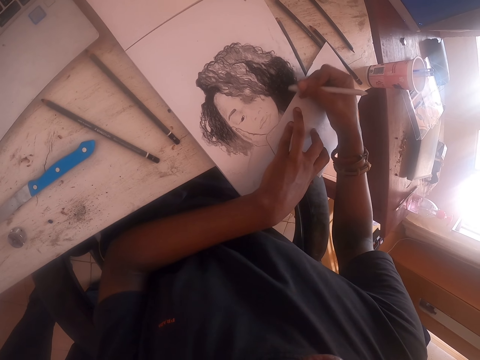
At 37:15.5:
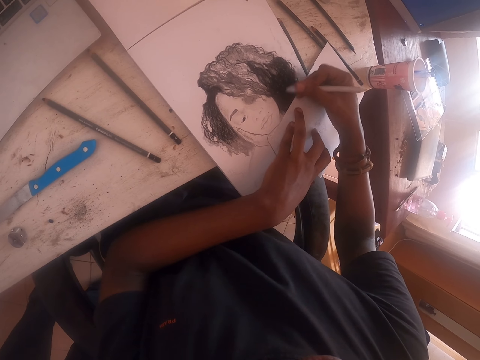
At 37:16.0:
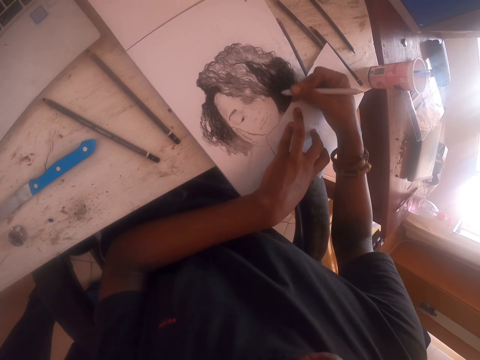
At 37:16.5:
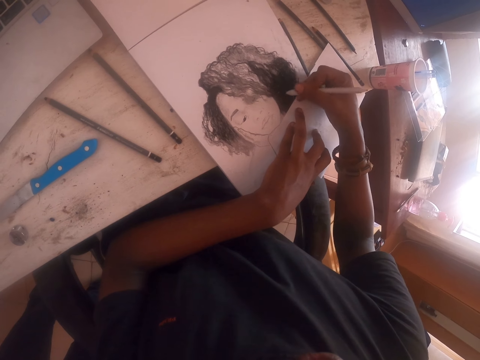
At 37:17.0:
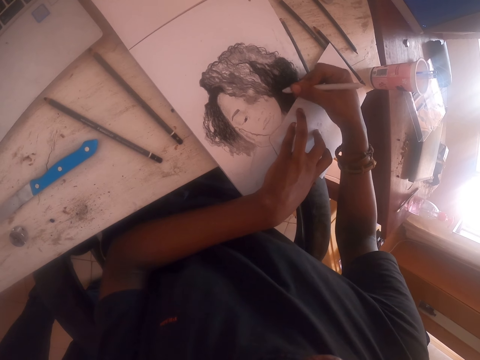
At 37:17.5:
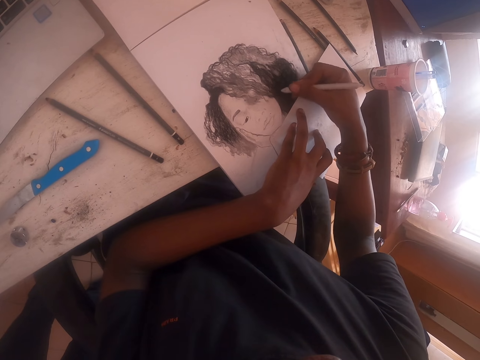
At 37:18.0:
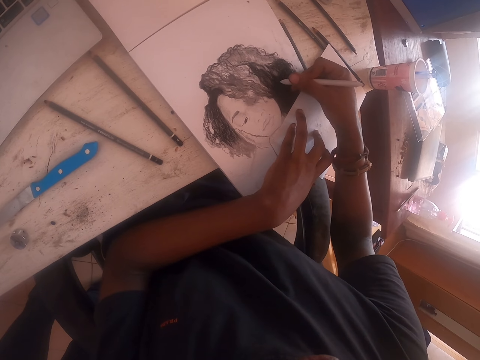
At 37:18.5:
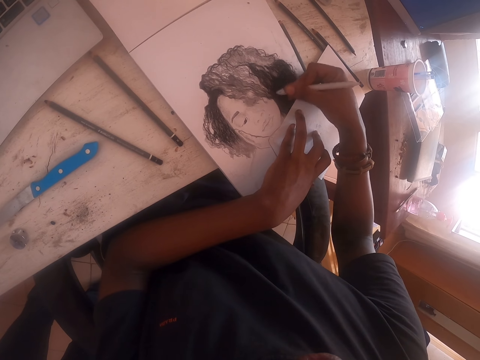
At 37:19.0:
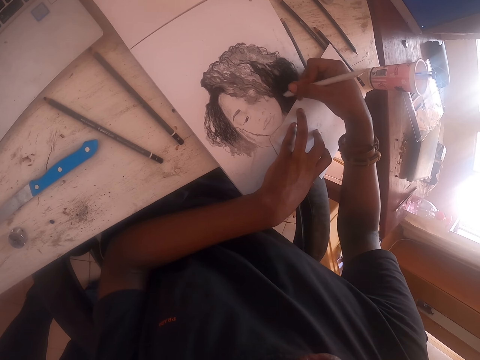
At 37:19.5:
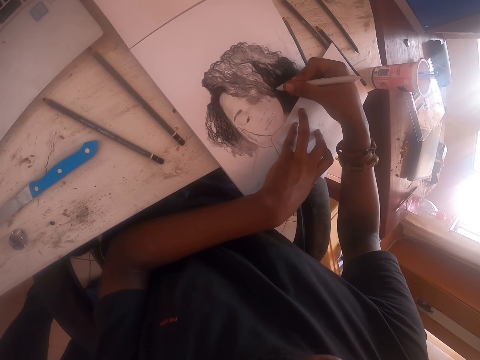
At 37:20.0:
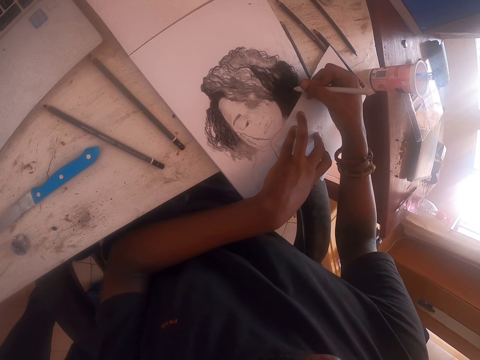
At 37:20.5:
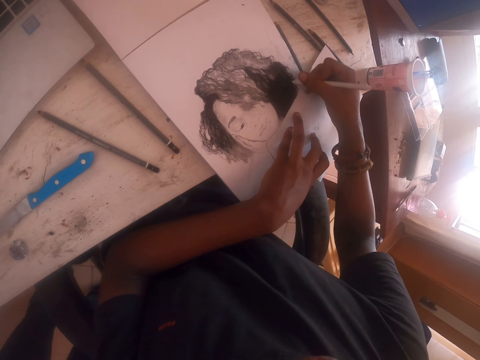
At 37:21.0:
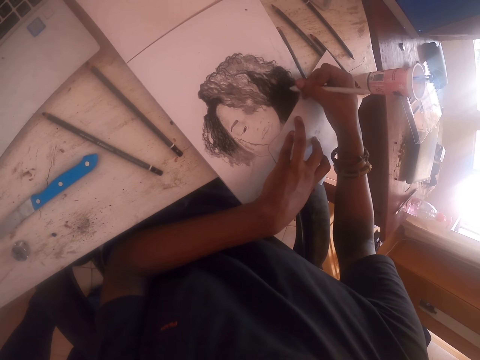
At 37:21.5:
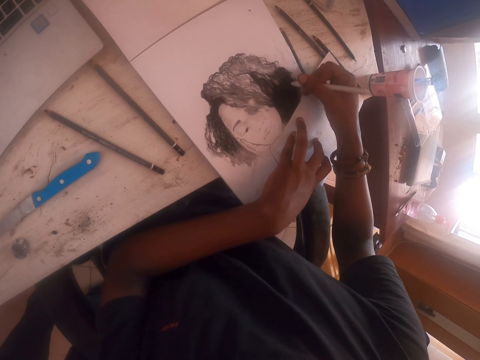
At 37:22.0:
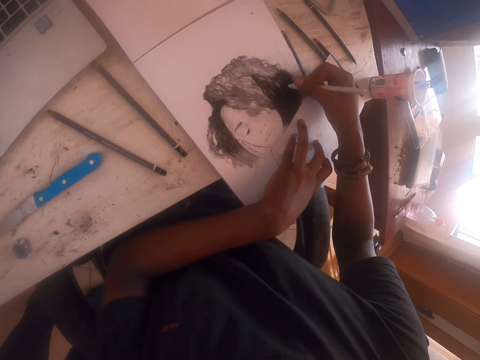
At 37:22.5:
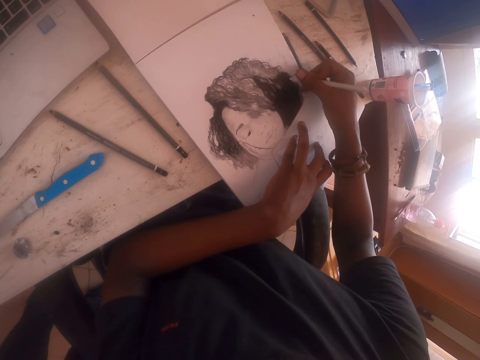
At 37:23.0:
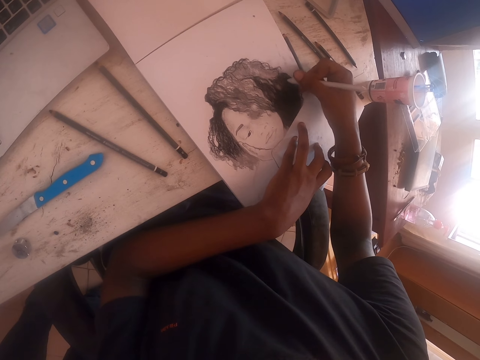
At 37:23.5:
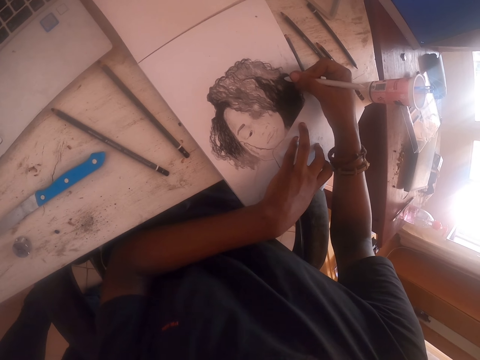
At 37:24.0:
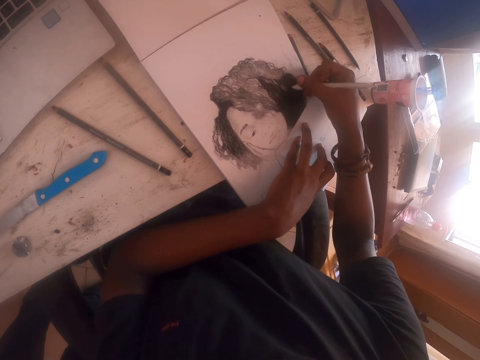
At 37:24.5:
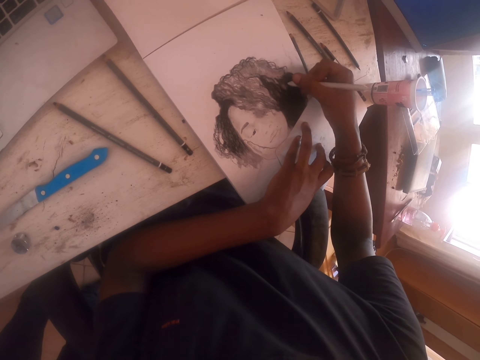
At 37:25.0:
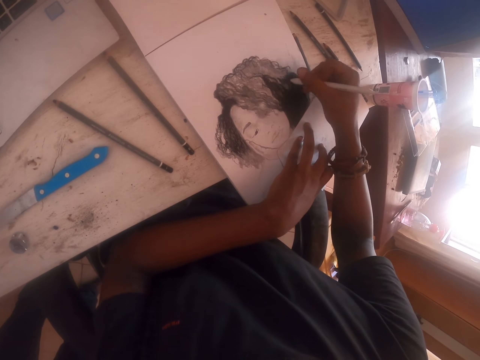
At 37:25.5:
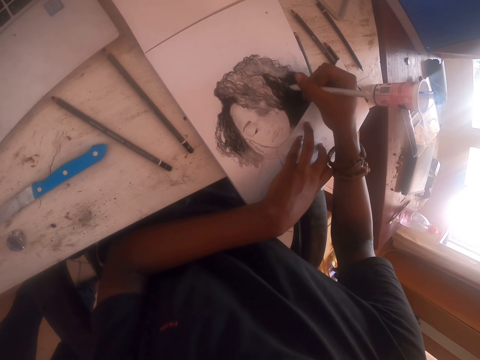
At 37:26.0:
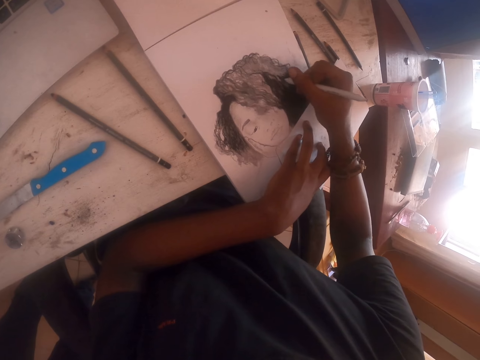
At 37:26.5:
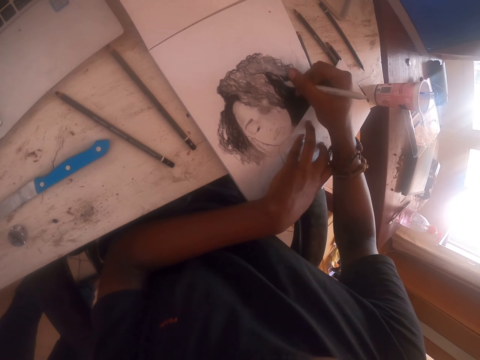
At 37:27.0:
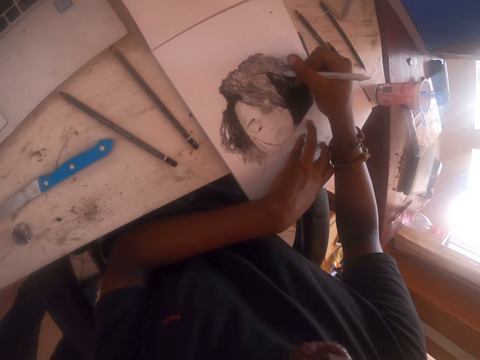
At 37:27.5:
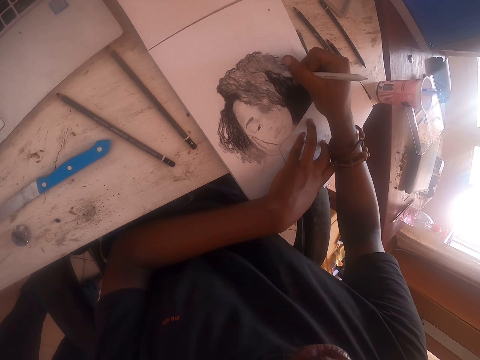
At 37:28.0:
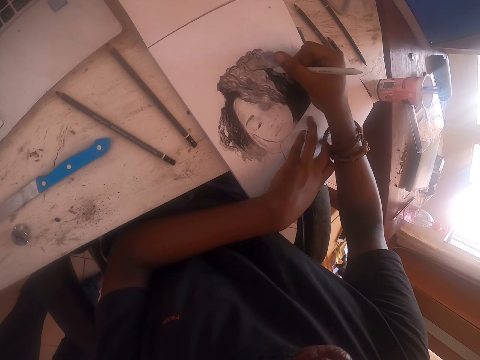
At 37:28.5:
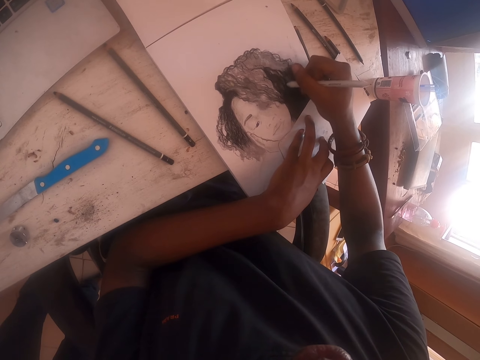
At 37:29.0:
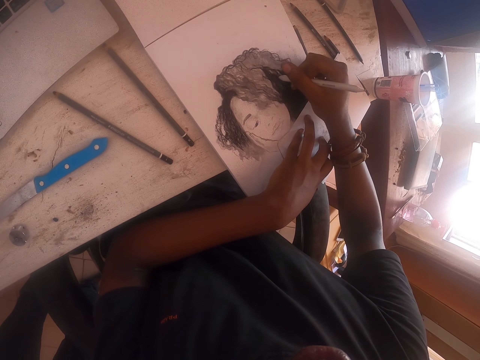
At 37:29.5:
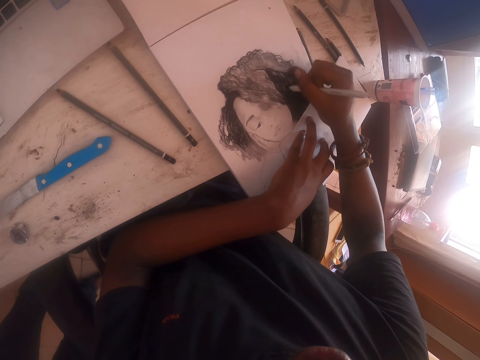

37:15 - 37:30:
The camera wearer holds the paper with the left hand. They shade the picture with the right hand. They hold the paper with the left hand. They shade the picture with the right hand. They hold the paper with the left hand. They shade the picture with the right hand. They hold the paper with the left hand. They shade the picture with the right hand. They hold the paper with the left hand. They shade the picture with the right hand.

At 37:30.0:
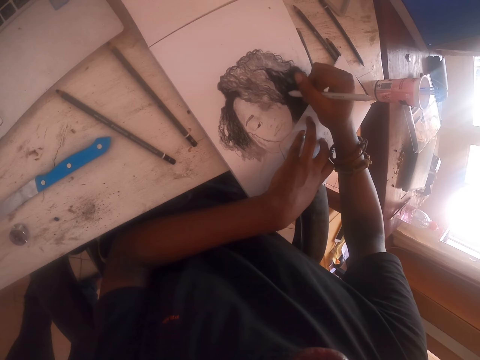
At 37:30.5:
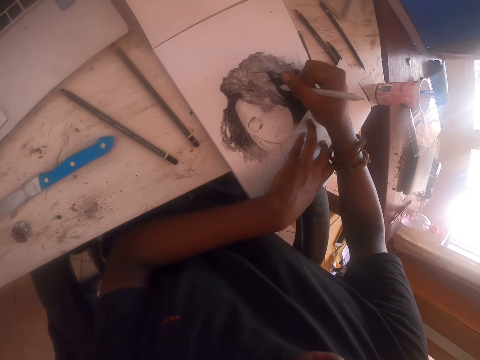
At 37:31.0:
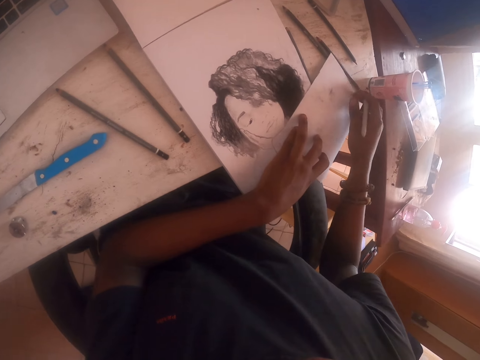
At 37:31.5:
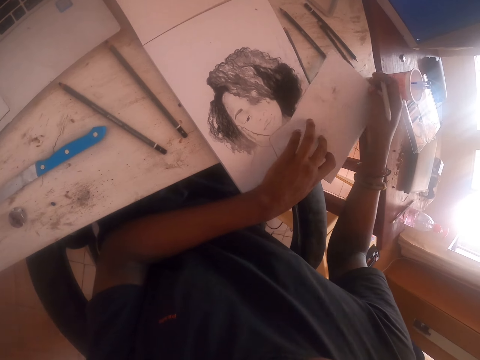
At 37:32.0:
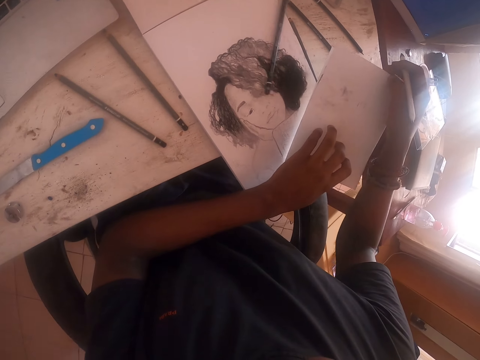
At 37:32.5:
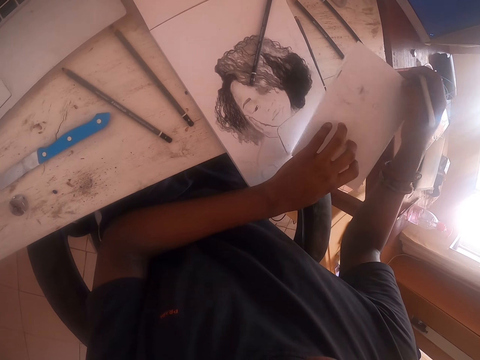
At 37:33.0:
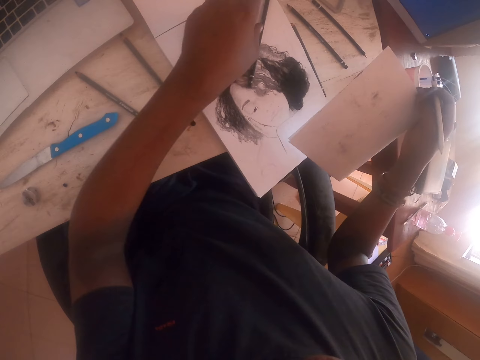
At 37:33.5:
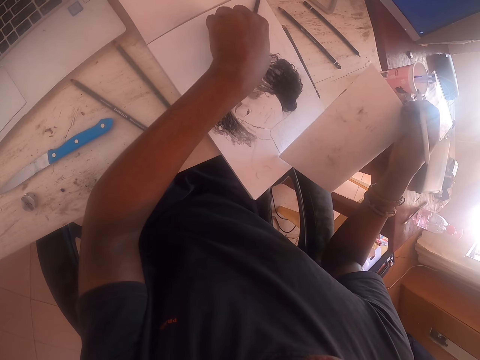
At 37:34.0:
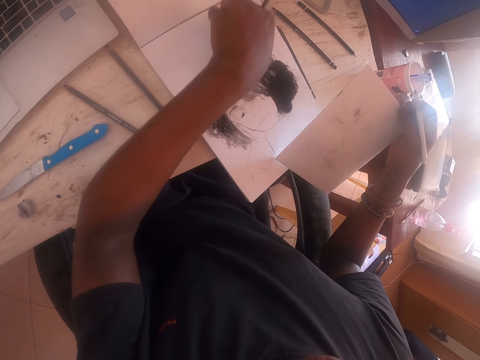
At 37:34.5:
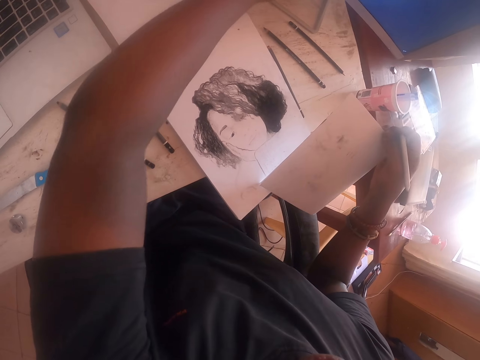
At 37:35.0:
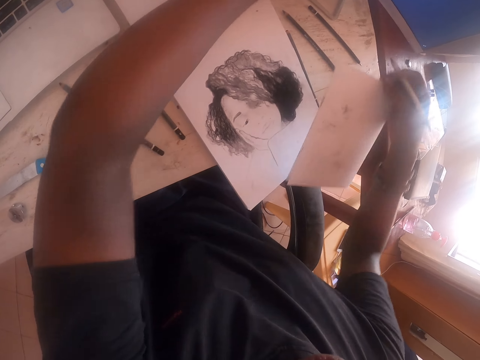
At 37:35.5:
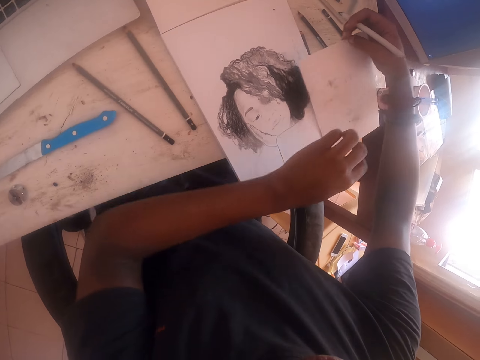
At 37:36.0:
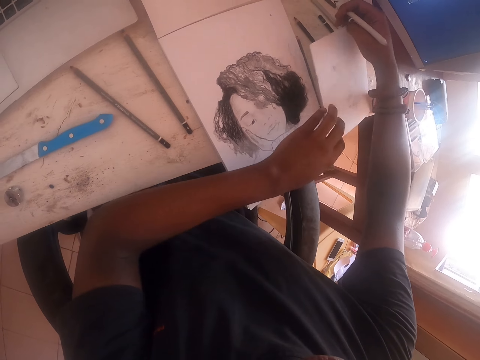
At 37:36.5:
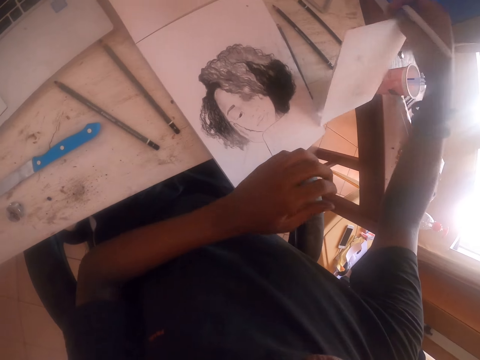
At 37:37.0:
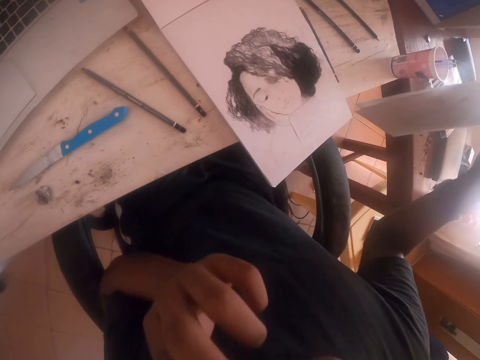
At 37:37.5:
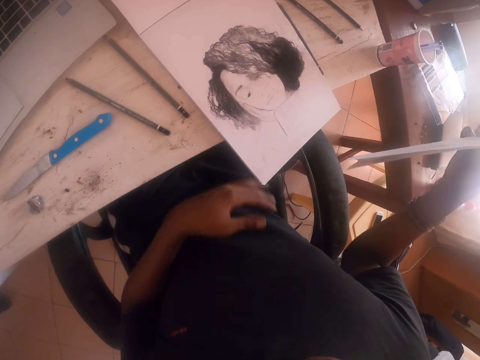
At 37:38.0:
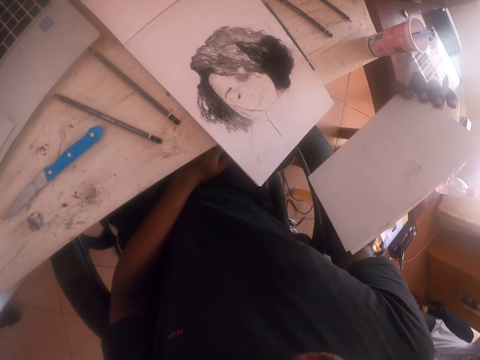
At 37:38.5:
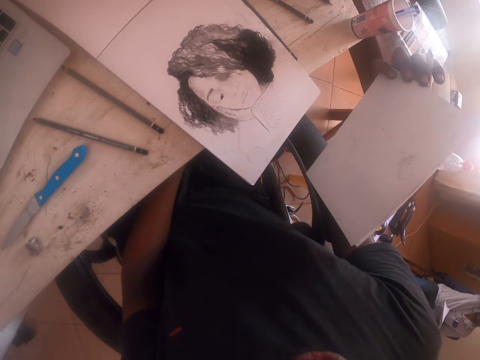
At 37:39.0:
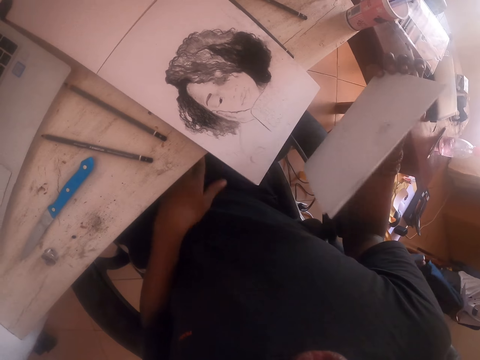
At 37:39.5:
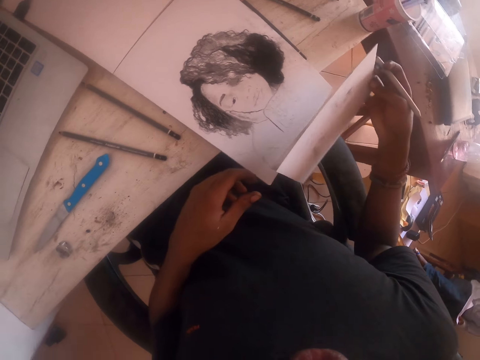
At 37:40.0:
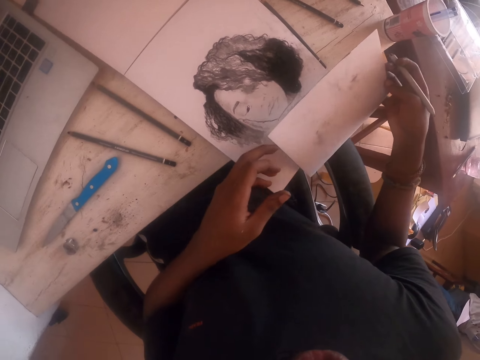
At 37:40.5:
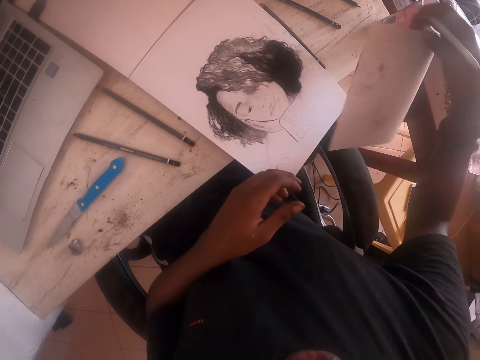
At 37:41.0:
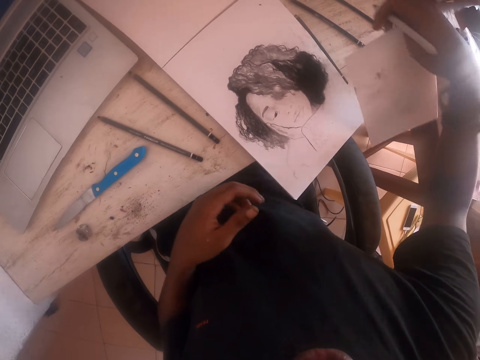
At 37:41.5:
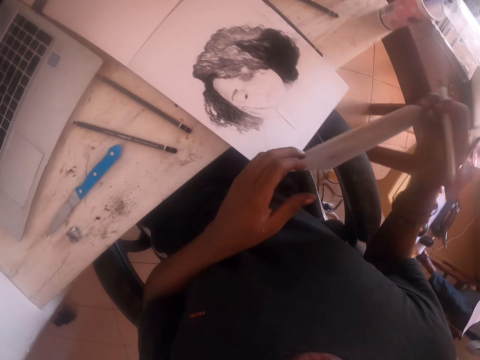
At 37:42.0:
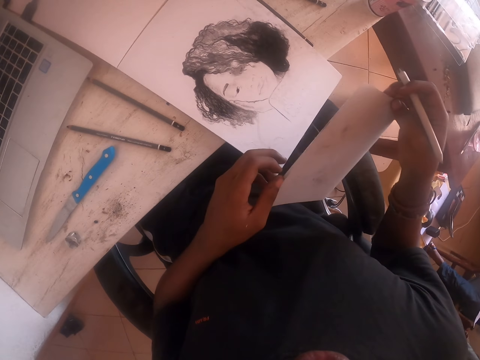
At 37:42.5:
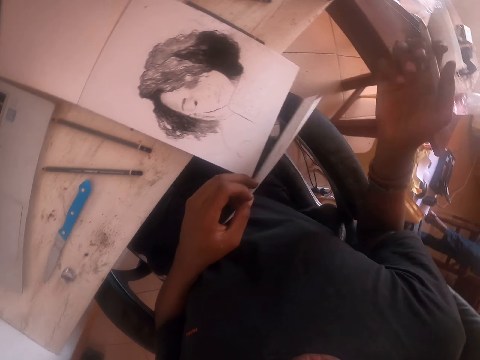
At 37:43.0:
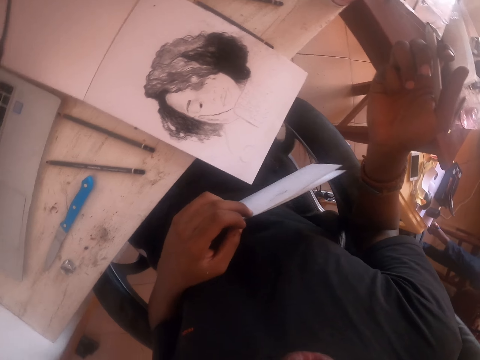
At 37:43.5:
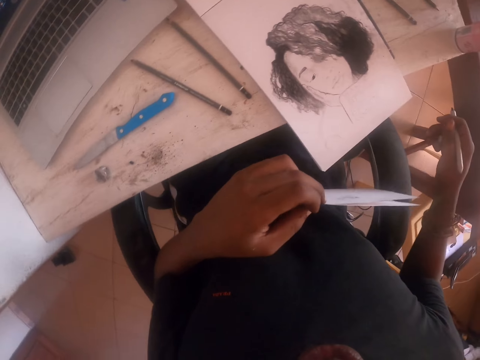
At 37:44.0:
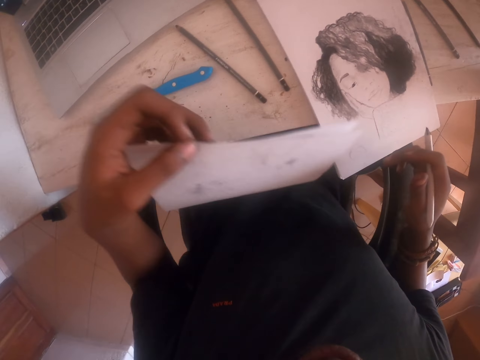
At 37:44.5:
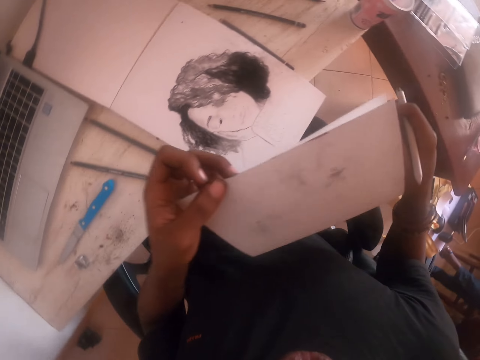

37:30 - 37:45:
The camera wearer holds the paper with the left hand. They hold the paper with both hands. They move the paper. They lift the left hand. They pick a pencil with the left hand. They put the pencil aside. They hold the paper with both hands. They touch the face. They lift the left hand. They drop the left hand. They check the paper. They hold the paper with the right hand. They hold the paper with both hands. They check a pen. They hold the paper with the left hand.
